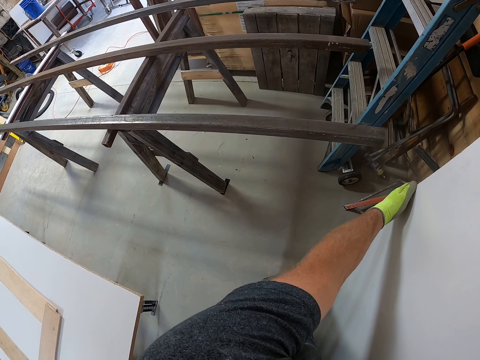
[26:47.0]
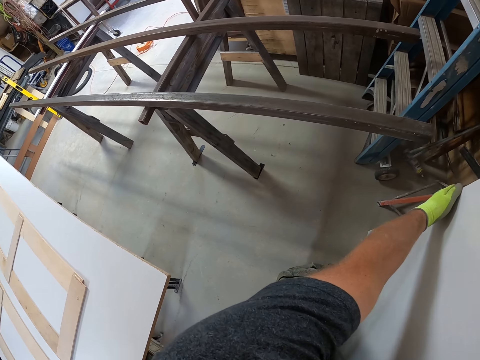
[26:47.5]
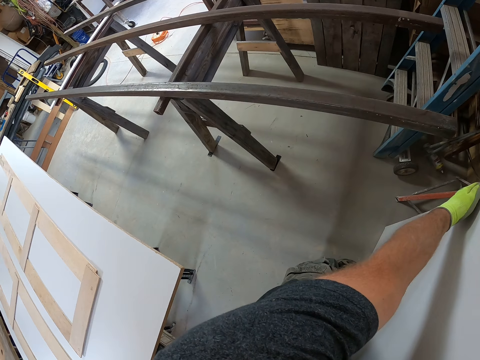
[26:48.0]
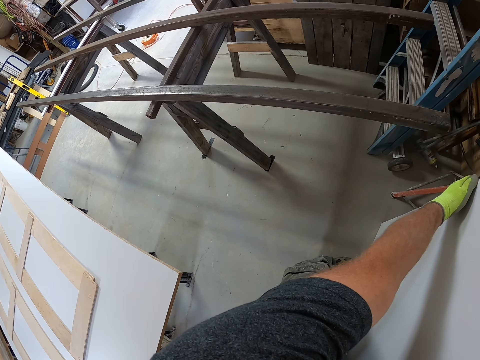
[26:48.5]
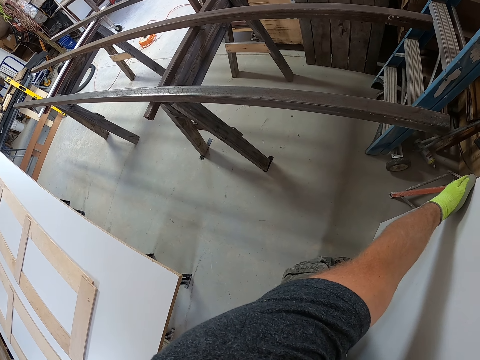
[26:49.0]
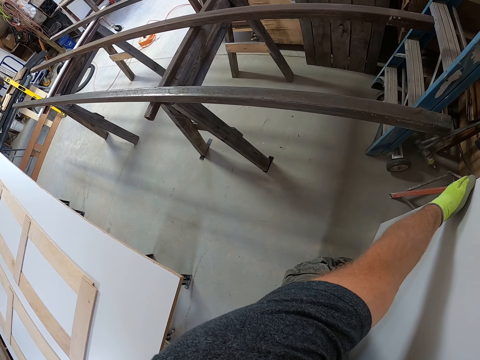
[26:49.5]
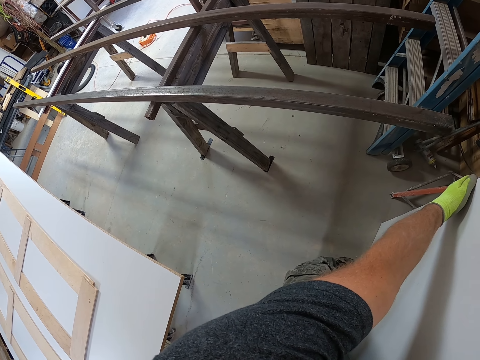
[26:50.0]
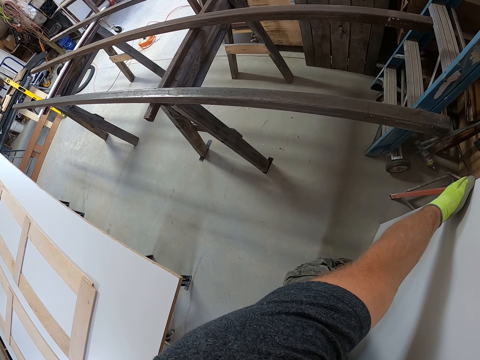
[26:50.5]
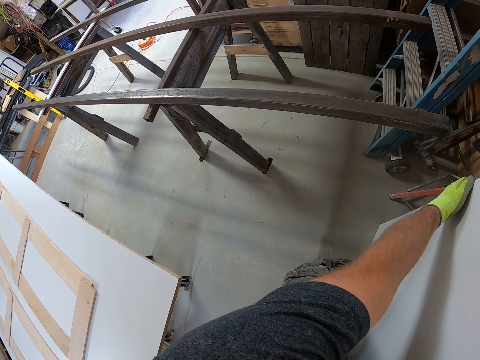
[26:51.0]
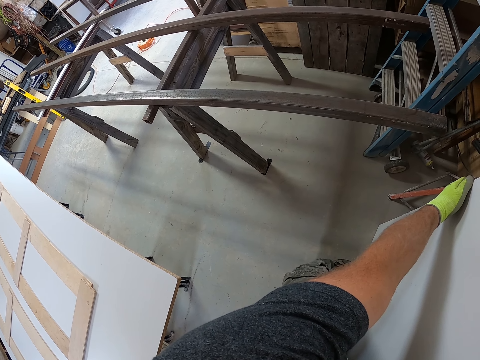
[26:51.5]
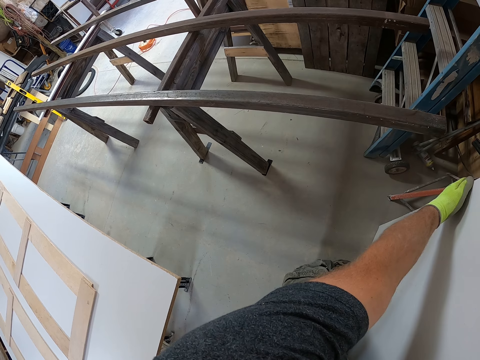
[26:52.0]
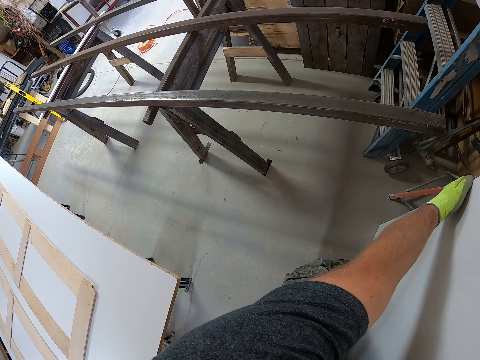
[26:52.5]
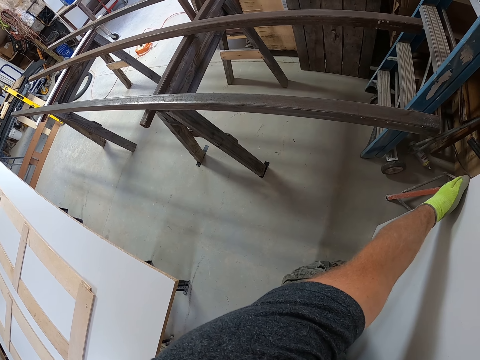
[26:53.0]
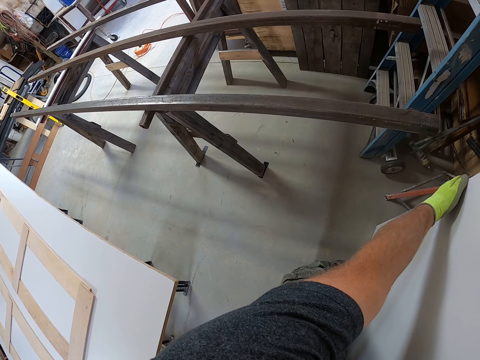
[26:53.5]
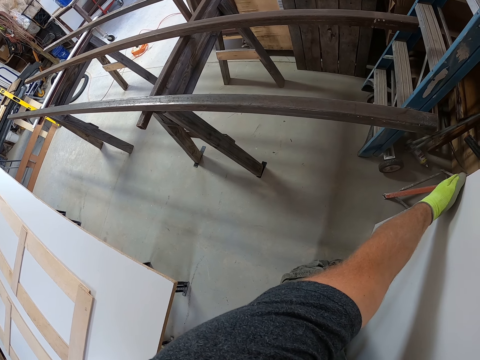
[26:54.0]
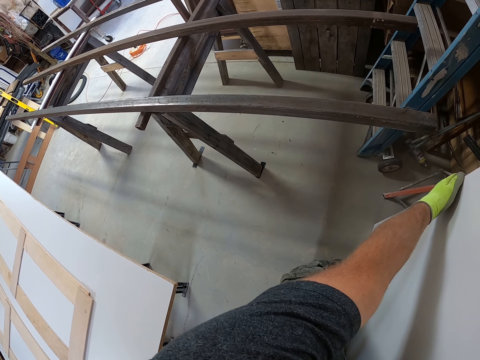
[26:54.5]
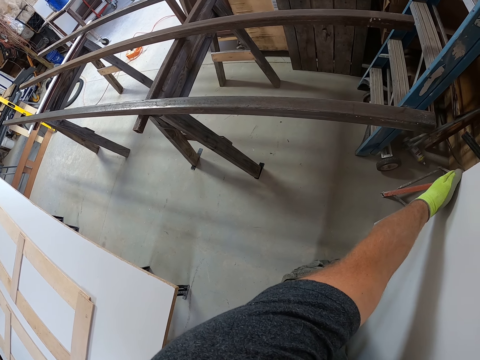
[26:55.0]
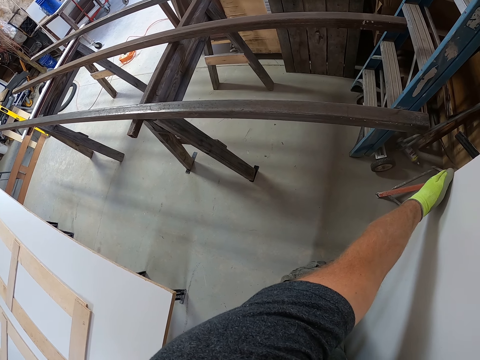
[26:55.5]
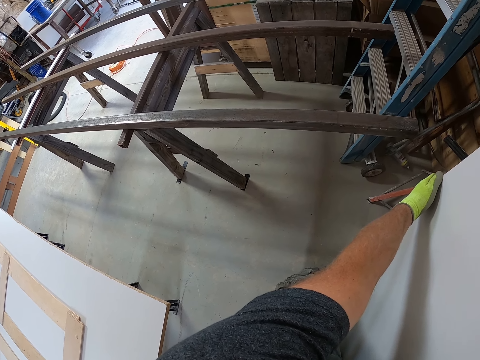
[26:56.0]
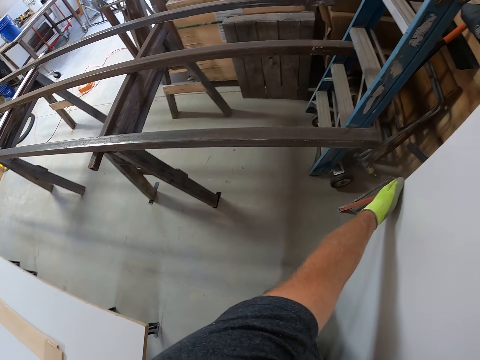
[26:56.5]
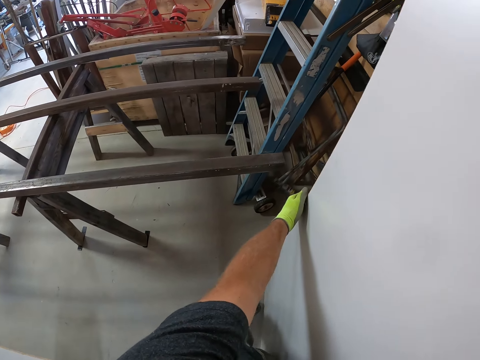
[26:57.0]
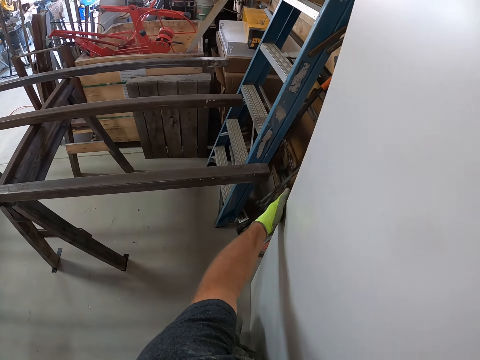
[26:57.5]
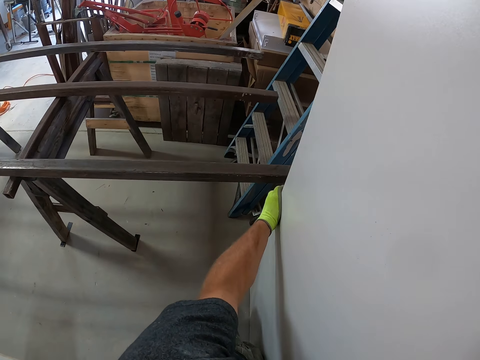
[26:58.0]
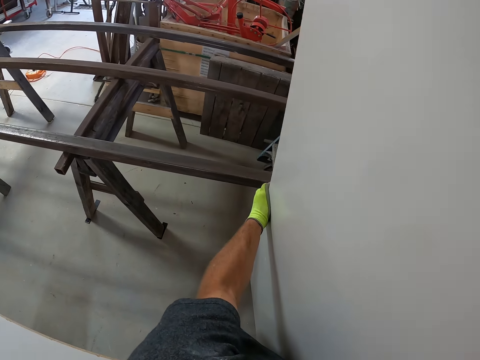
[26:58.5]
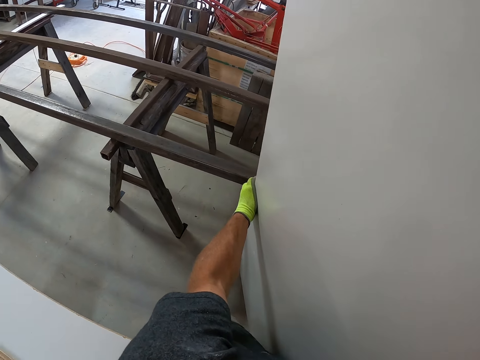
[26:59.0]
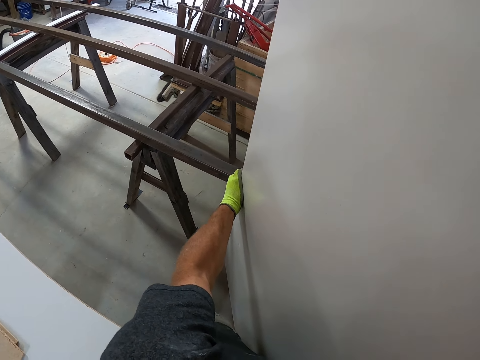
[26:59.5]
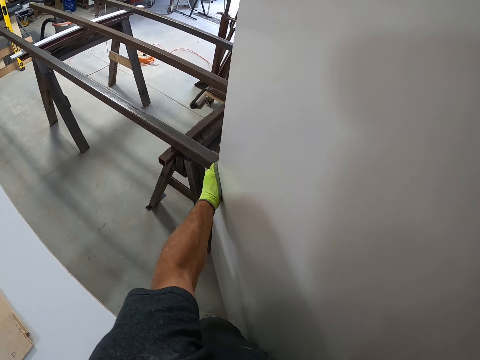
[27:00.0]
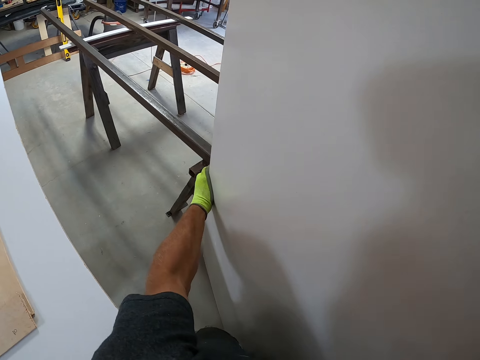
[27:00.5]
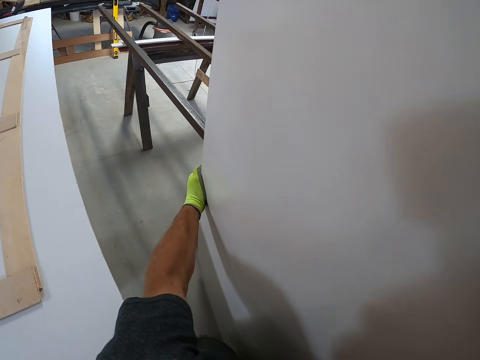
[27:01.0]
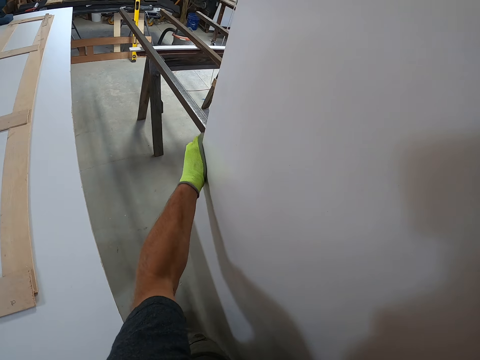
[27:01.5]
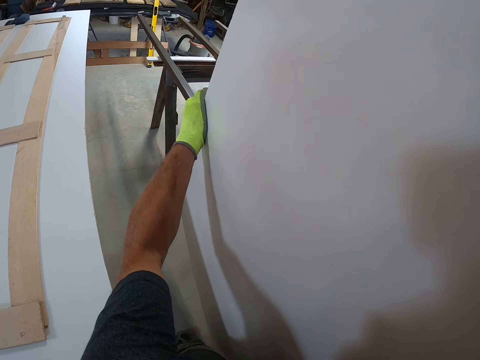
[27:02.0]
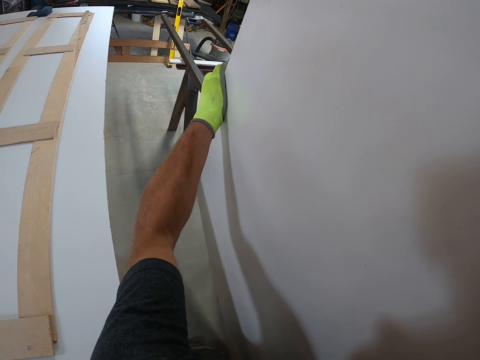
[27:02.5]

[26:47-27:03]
The camera wearer carries the table top. They take the table top.

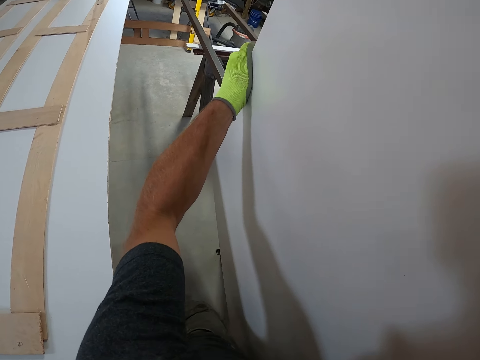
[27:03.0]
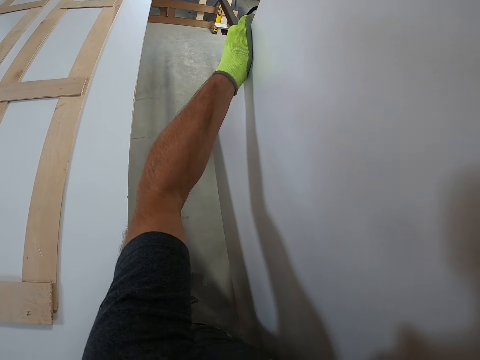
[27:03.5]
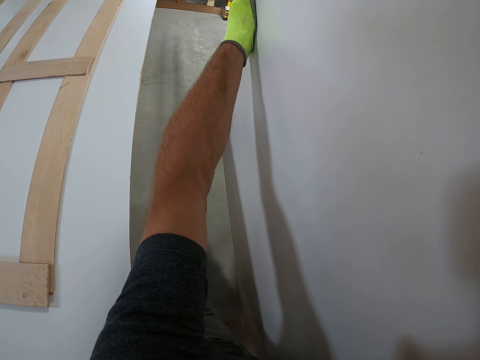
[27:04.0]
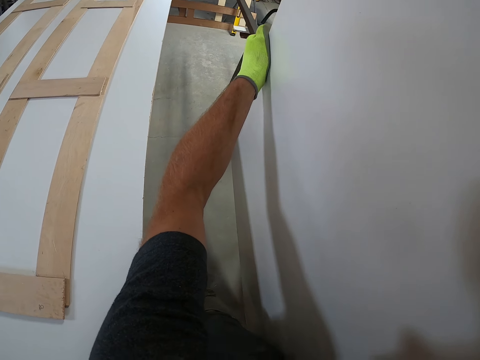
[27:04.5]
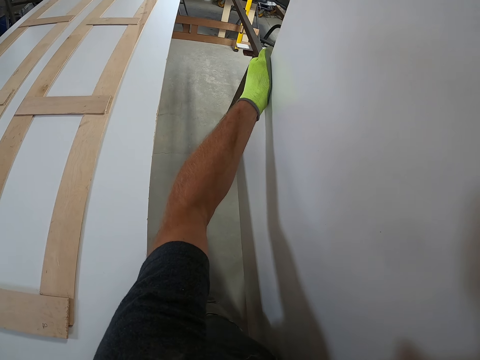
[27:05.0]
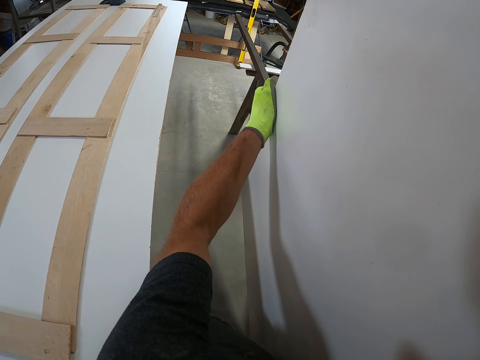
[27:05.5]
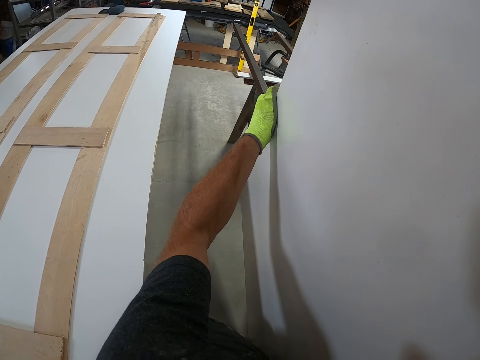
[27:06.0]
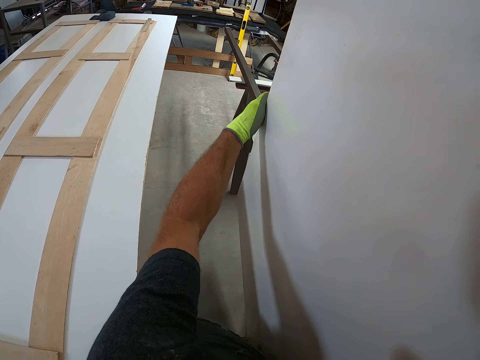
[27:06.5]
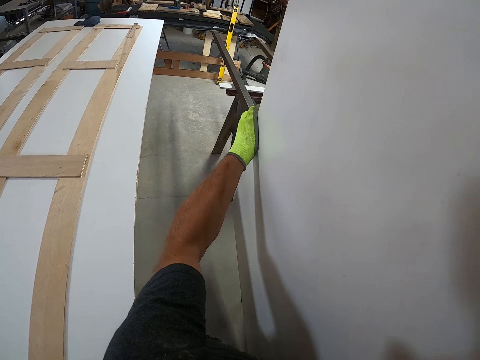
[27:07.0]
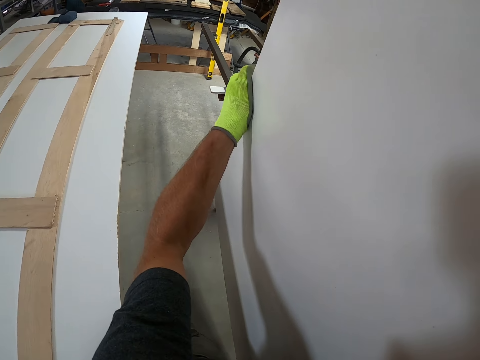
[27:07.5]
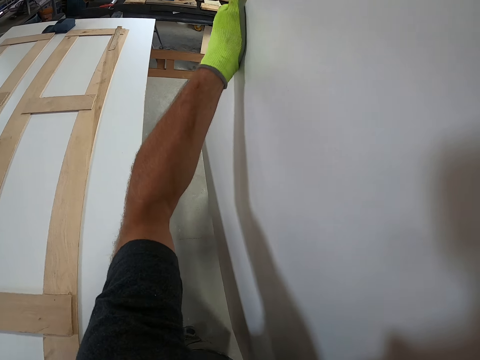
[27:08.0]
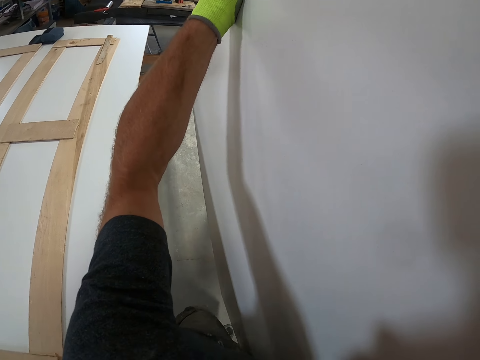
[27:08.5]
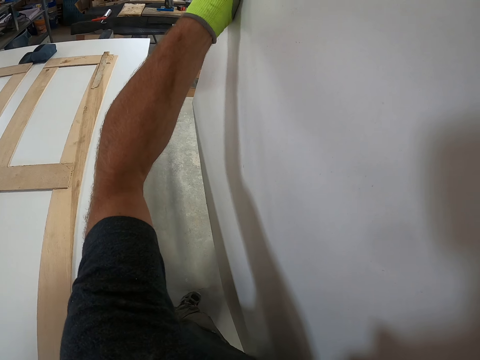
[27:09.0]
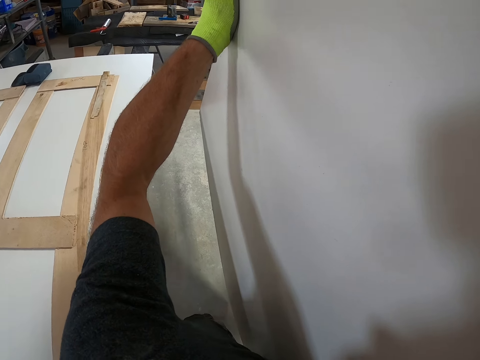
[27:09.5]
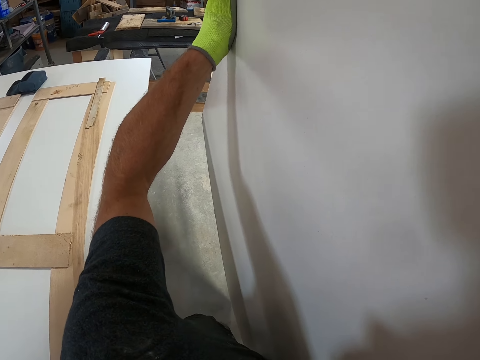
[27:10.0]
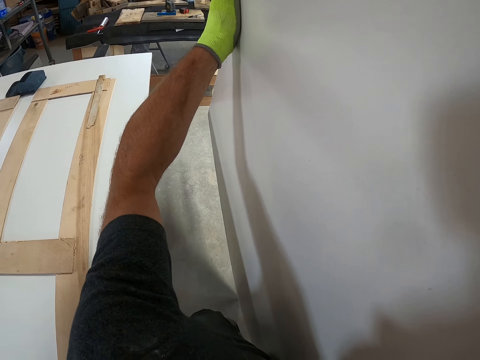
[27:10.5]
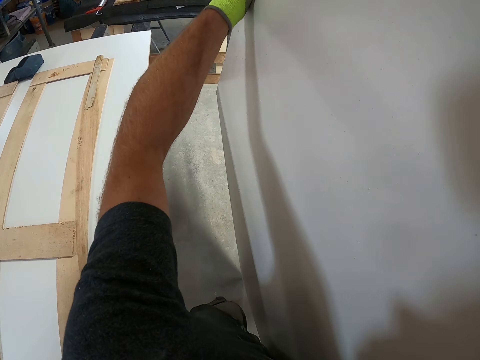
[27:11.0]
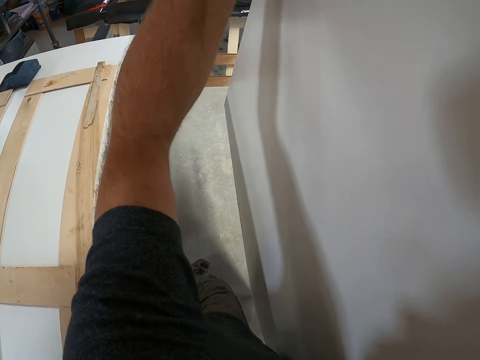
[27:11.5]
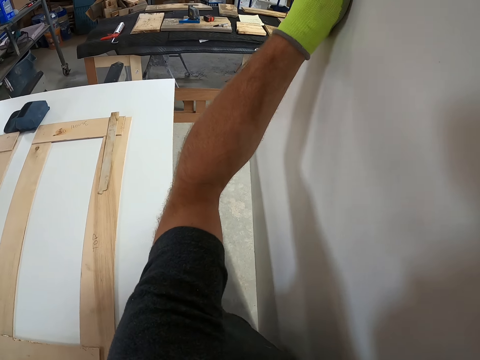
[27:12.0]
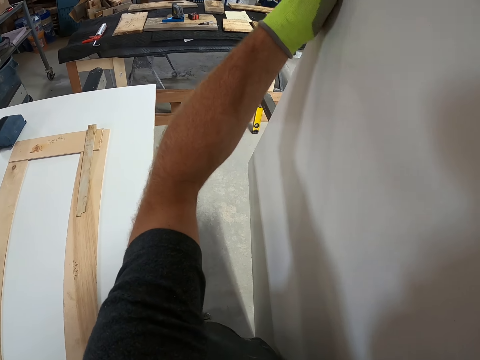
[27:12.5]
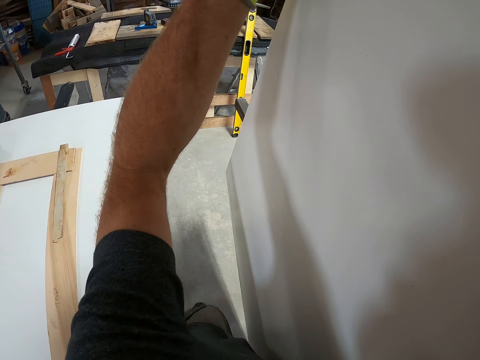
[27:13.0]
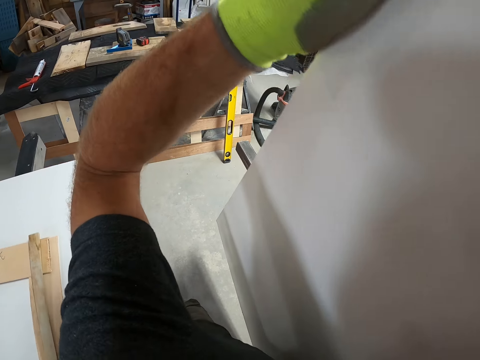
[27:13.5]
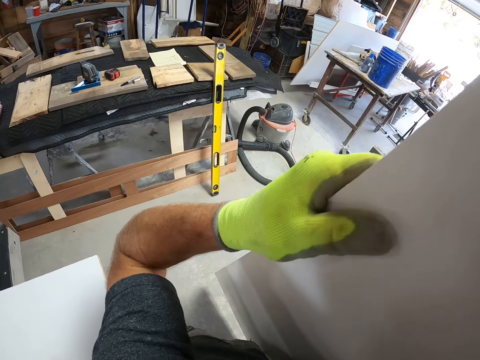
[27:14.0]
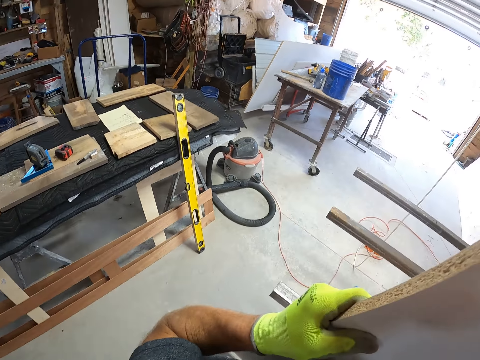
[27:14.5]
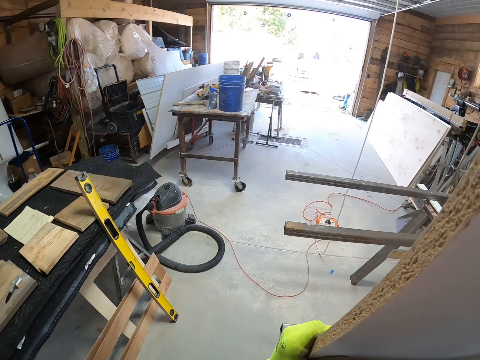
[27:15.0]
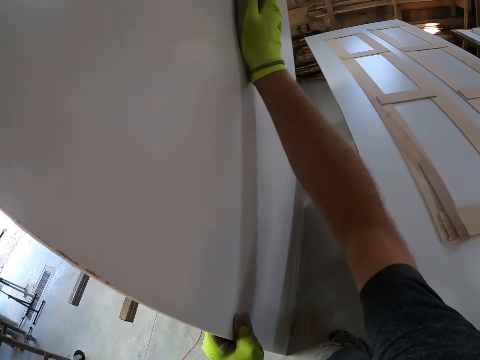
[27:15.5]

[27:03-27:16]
The camera wearer moves the table top.
